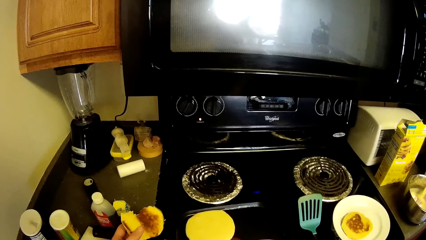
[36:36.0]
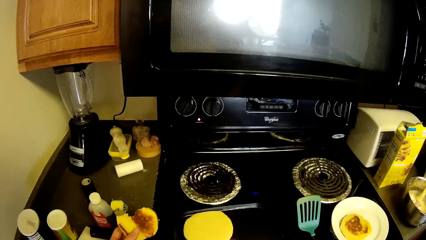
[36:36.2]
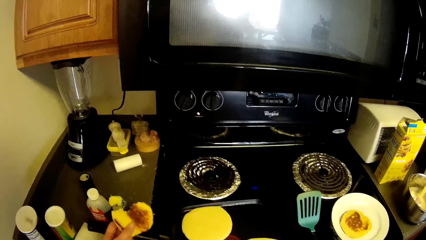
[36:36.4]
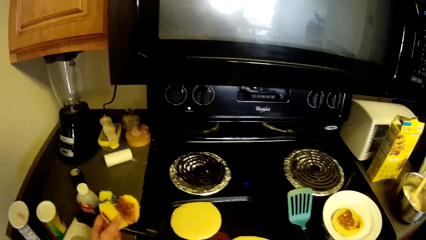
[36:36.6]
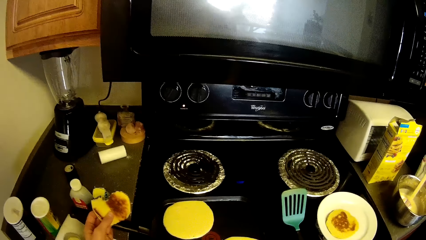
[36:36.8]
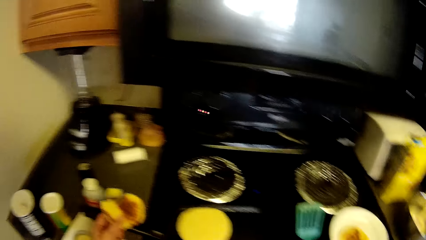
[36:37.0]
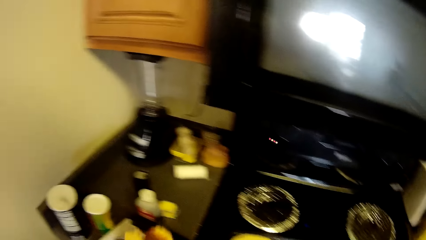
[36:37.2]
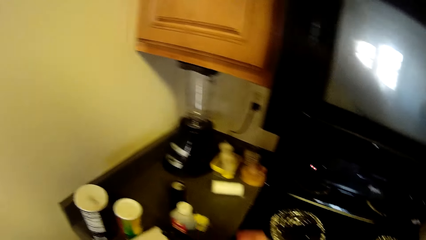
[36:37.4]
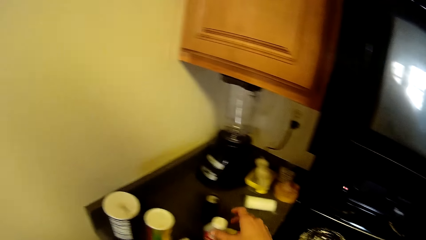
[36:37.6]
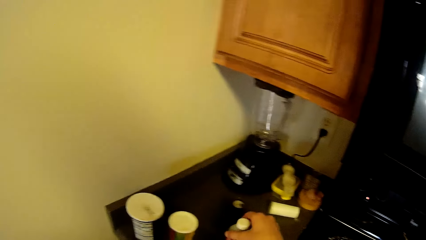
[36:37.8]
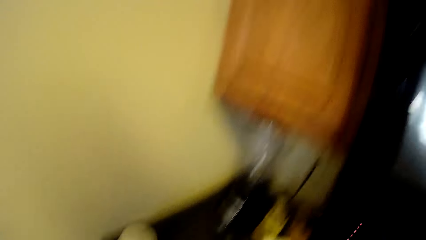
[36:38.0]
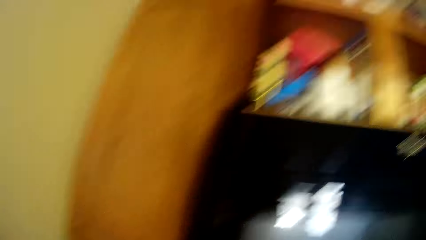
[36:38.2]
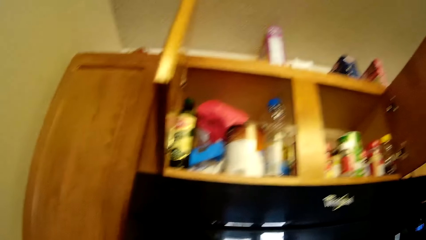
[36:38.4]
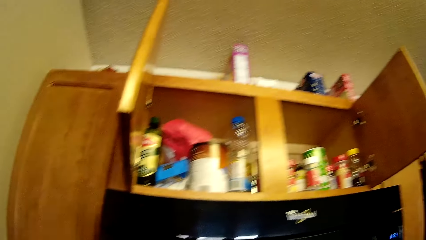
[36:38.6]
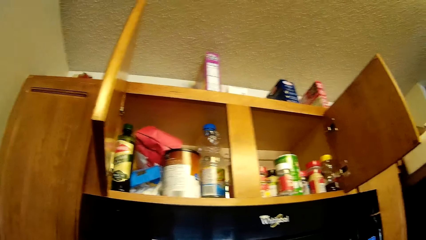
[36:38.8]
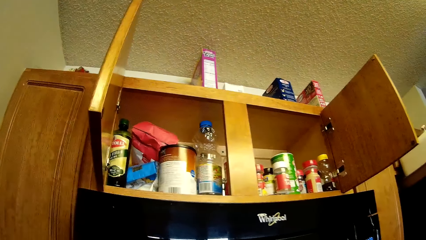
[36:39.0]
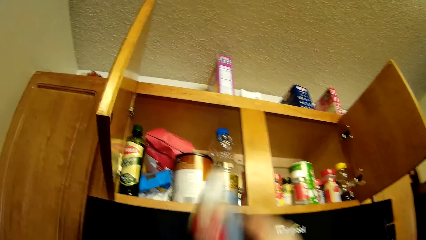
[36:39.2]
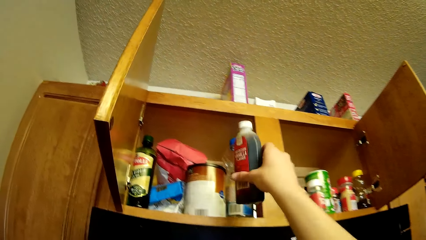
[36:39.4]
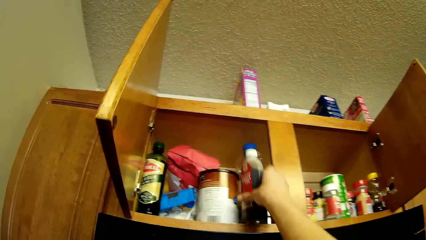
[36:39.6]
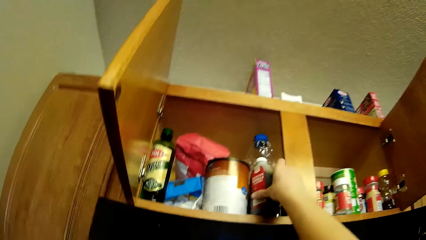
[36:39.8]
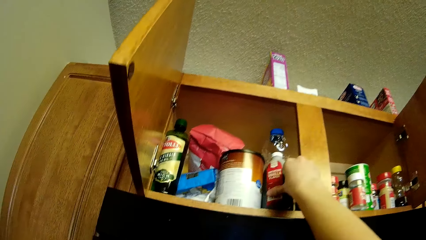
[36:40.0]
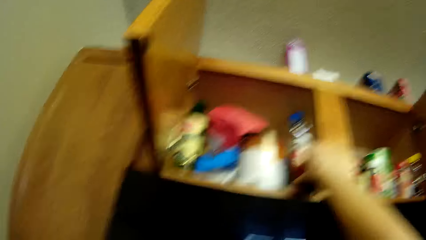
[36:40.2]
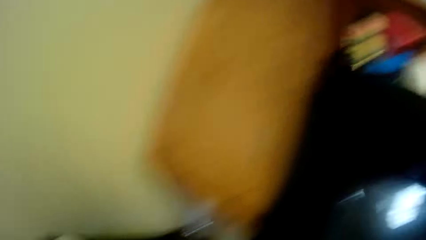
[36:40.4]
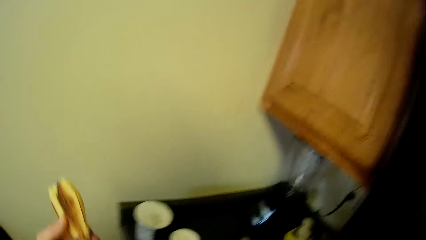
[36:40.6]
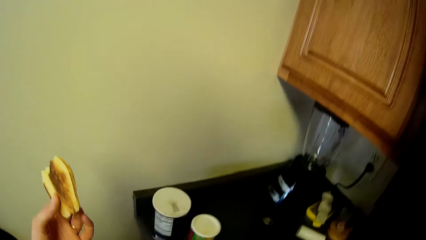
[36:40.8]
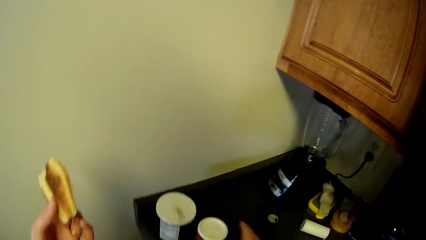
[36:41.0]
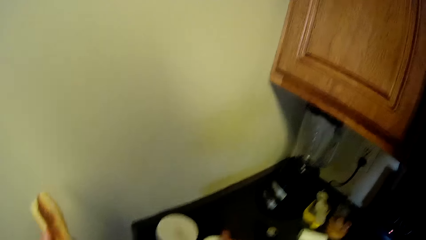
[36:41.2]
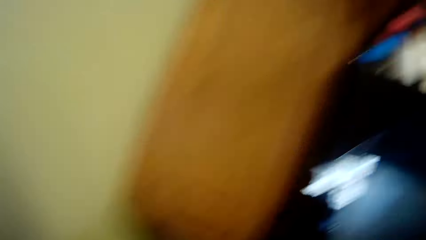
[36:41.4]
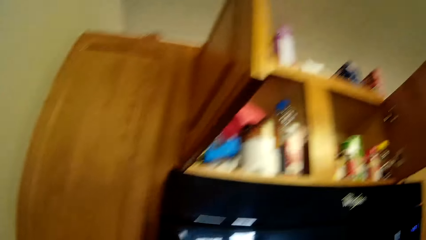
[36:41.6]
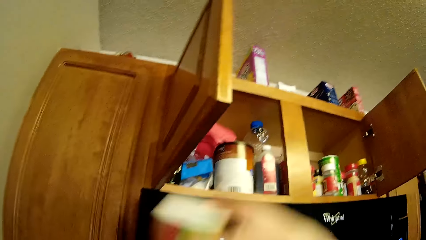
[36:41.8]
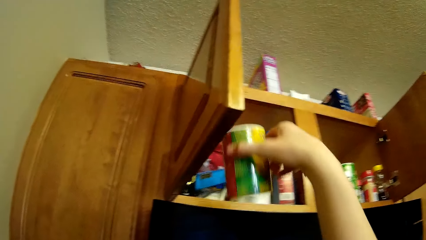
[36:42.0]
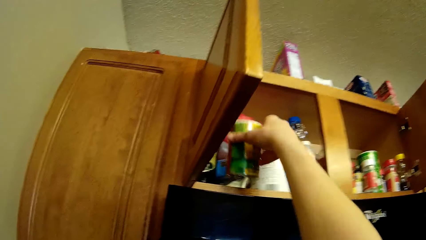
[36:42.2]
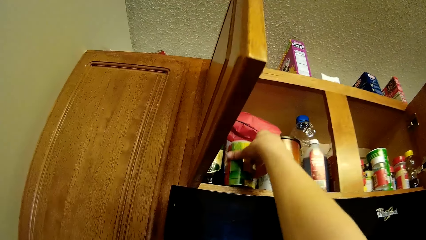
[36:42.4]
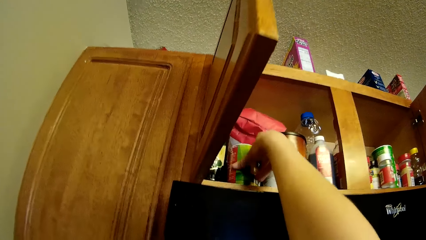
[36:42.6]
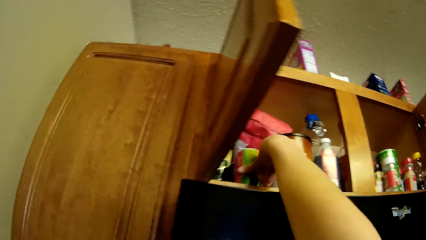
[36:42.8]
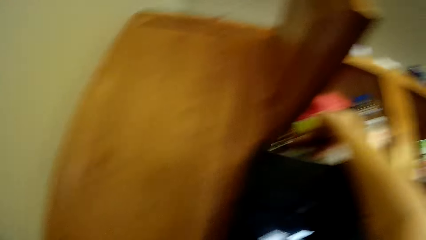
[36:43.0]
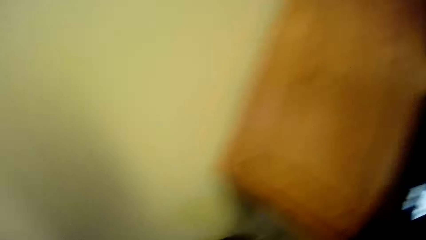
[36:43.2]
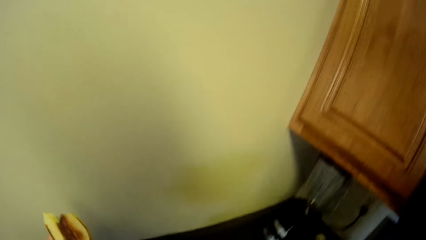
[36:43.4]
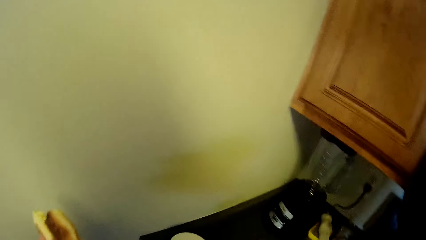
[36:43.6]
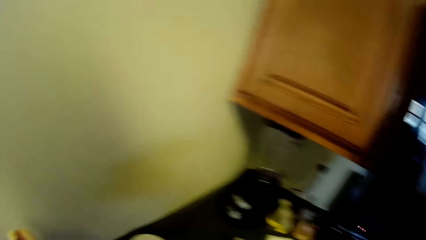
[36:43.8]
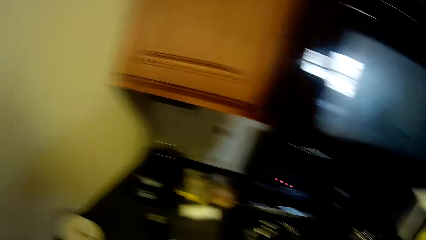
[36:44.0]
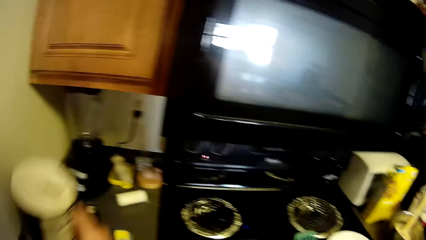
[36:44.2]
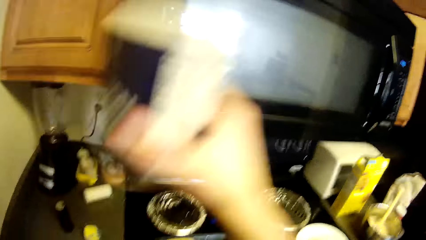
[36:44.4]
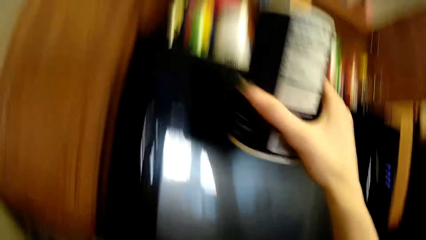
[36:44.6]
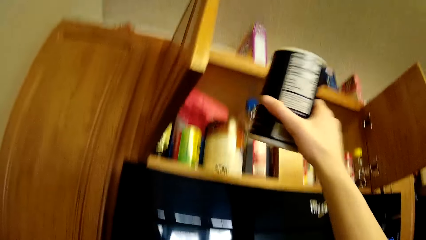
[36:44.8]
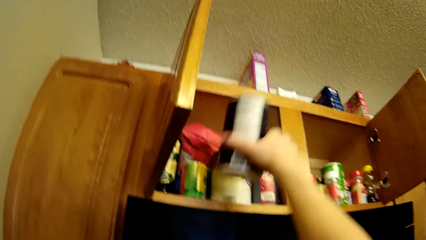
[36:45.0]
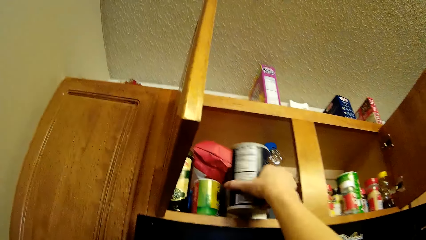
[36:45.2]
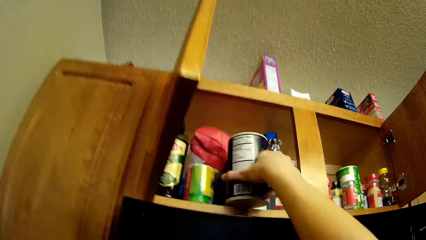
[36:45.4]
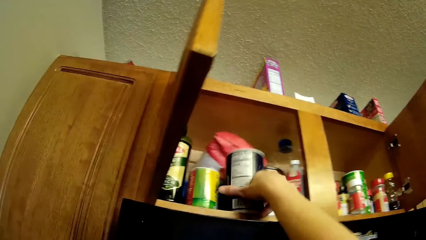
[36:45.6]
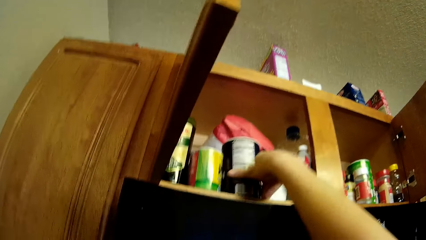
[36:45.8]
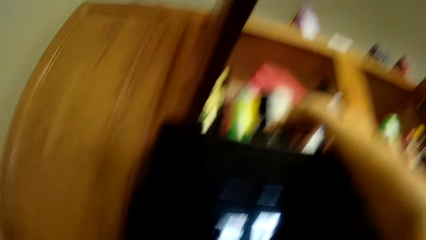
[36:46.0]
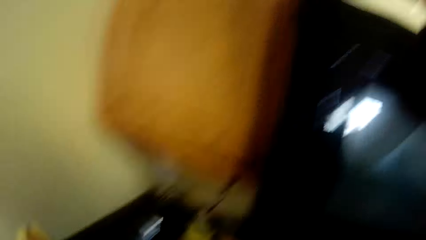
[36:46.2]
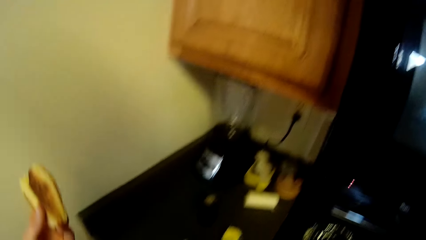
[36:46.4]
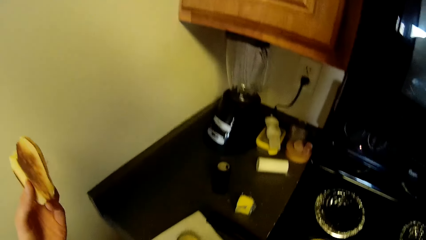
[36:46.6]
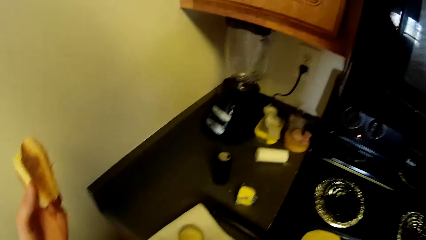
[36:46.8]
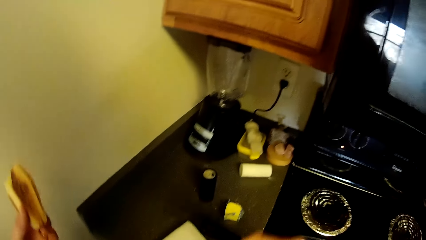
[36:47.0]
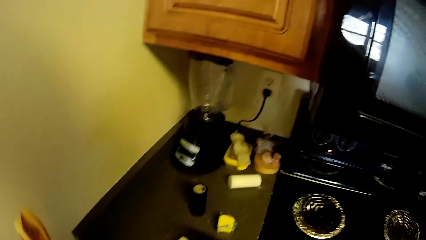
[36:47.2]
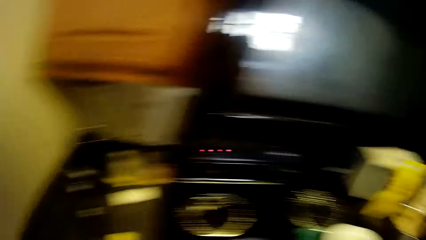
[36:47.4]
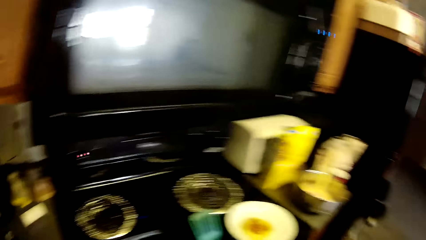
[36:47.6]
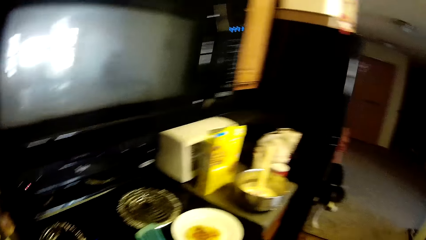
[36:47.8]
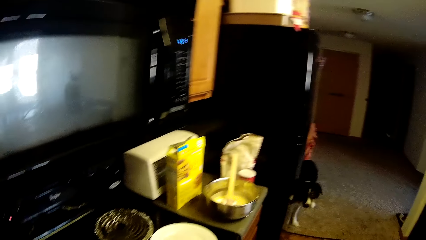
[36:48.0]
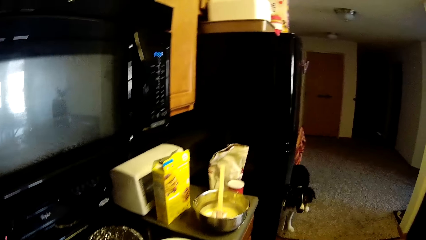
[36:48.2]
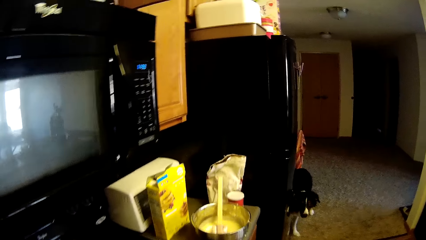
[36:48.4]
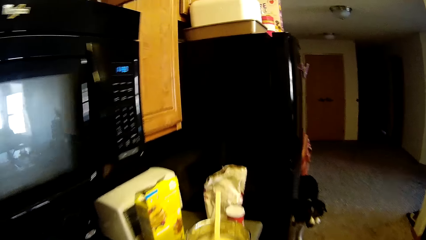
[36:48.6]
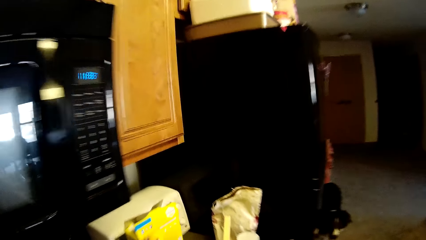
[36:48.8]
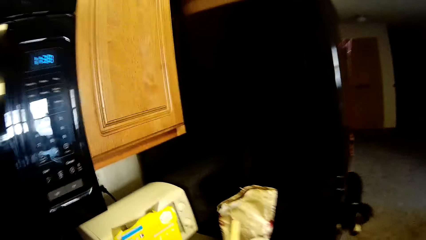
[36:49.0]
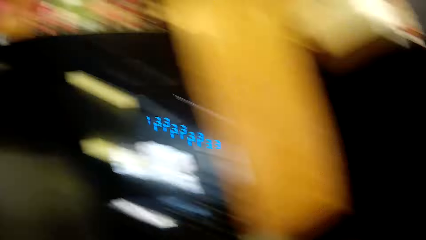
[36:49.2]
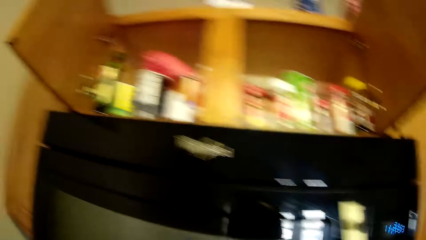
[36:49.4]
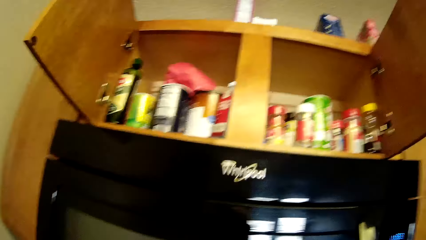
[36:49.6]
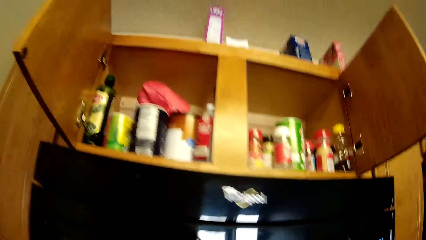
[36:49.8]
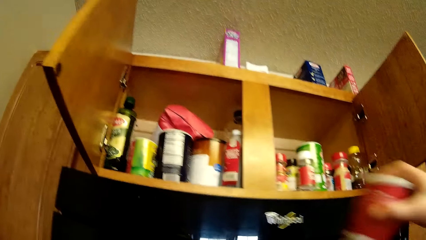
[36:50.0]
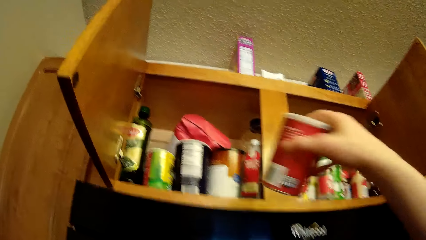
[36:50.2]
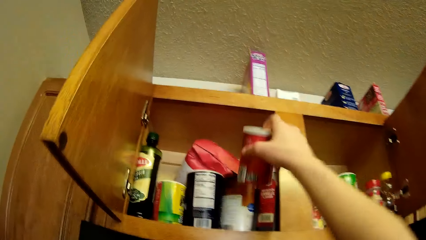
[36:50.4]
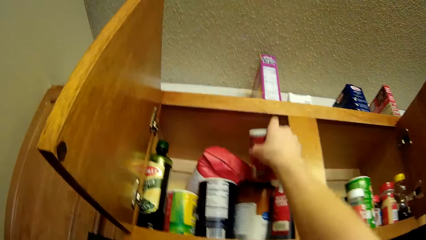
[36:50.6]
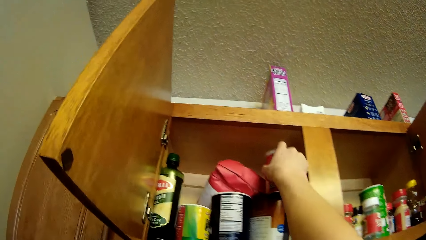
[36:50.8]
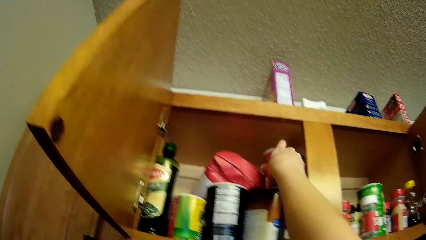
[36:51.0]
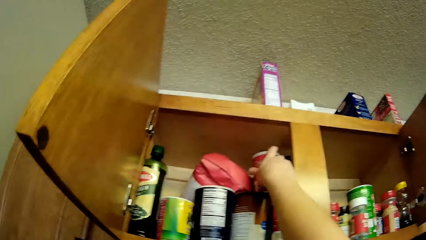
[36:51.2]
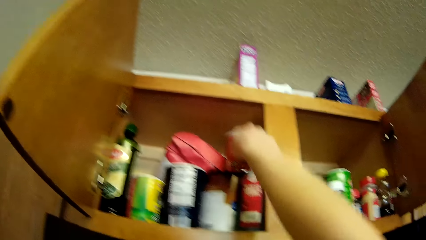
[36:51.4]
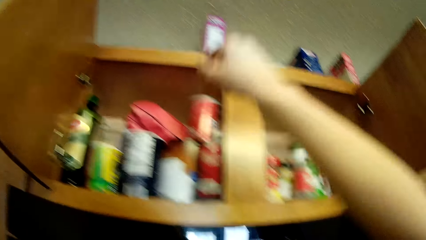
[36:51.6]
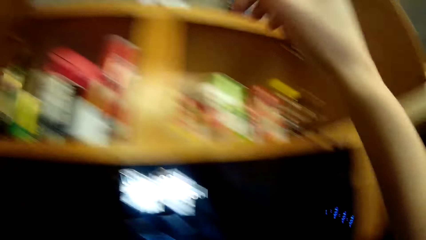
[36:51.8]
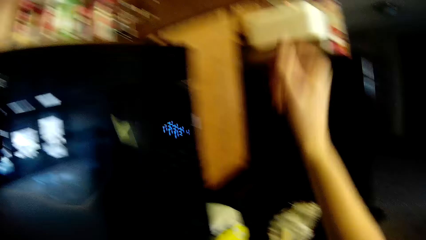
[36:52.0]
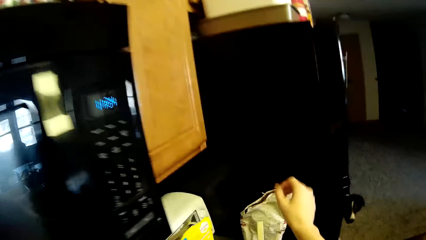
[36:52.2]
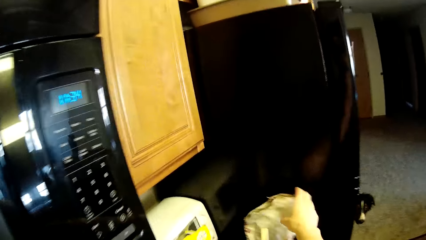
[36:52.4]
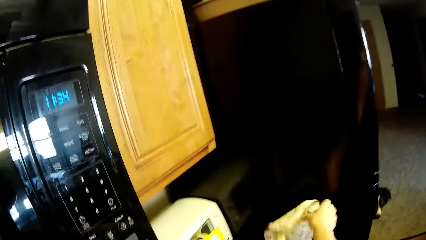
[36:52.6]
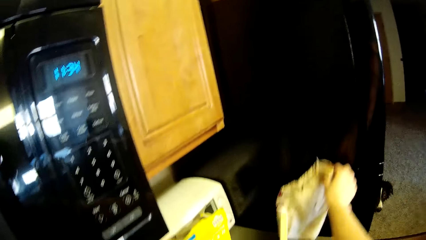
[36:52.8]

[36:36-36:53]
The camera wearer holds a piece of pastry with a hand. They pick up a bottle from a kitchen counter. They put the bottle in a wall cabinet. They pick up a can from the kitchen counter. They put the can in the wall cabinet. They pick up a can from the kitchen counter. They put the can in the wall cabinet. They look around the kitchen counter. They pick up a can from the kitchen counter. They put the can in the wall cabinet.
